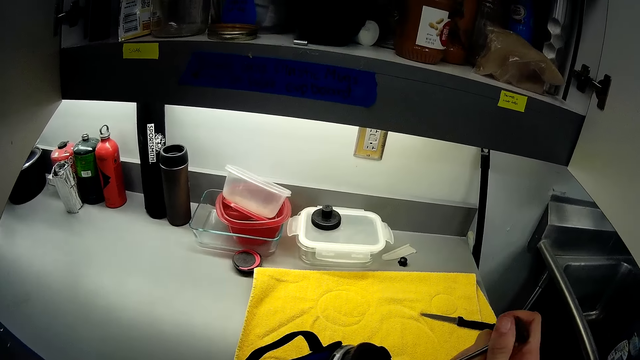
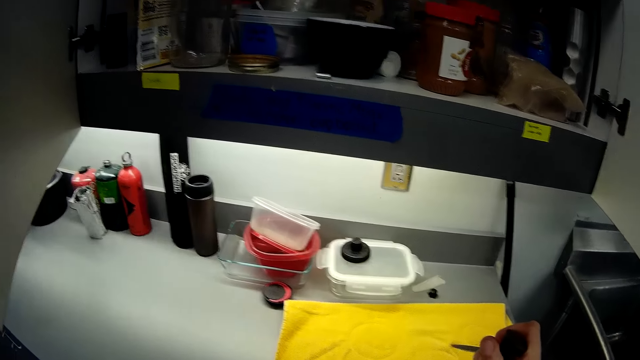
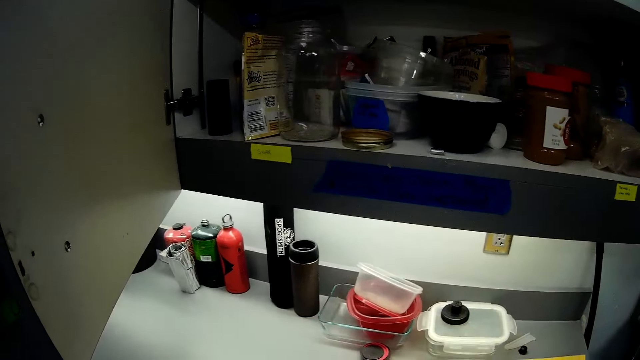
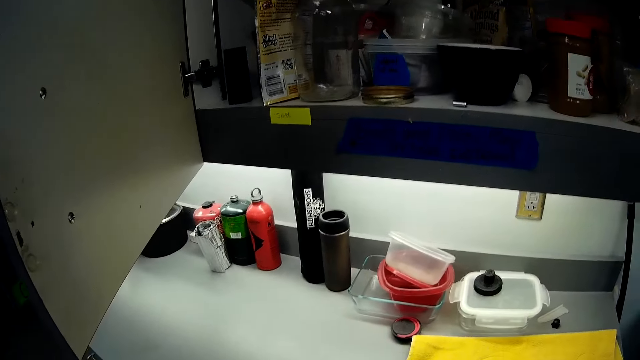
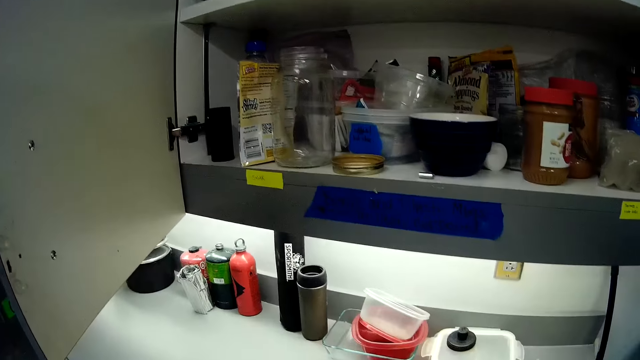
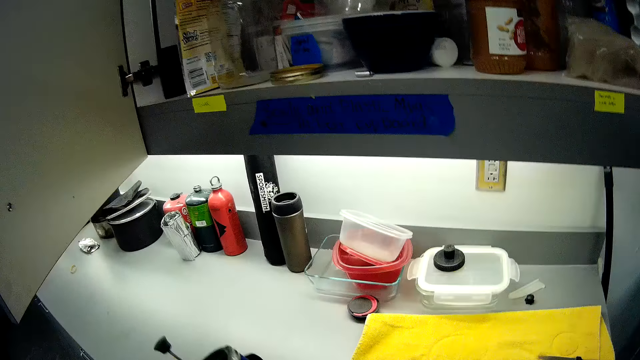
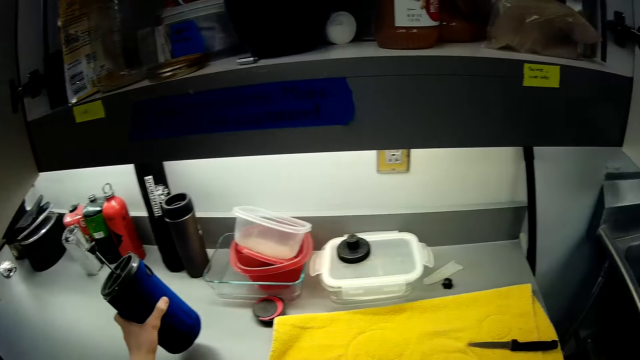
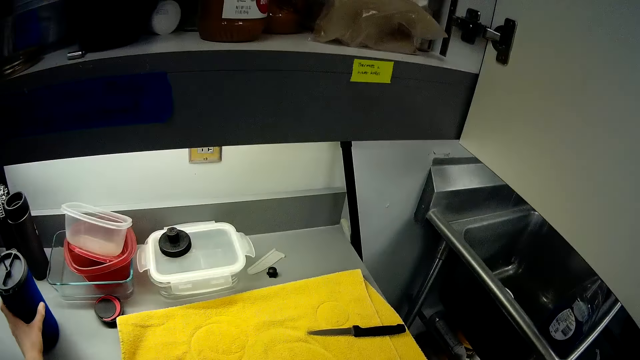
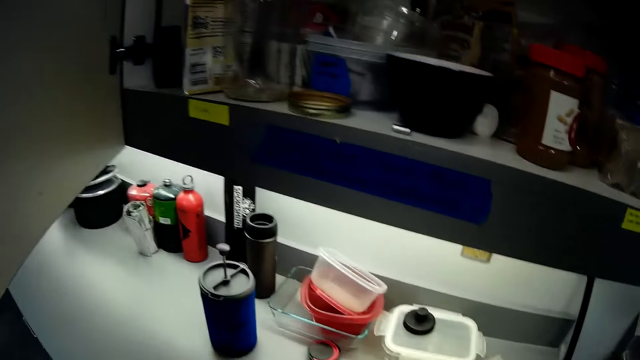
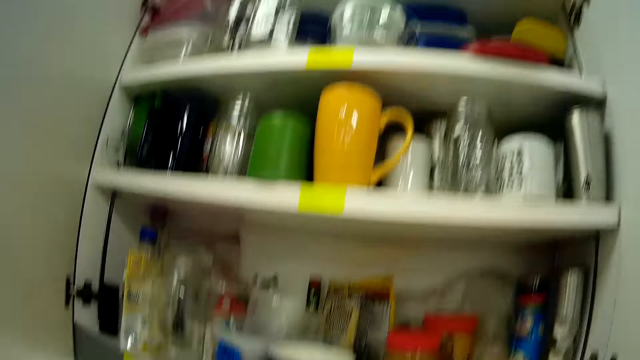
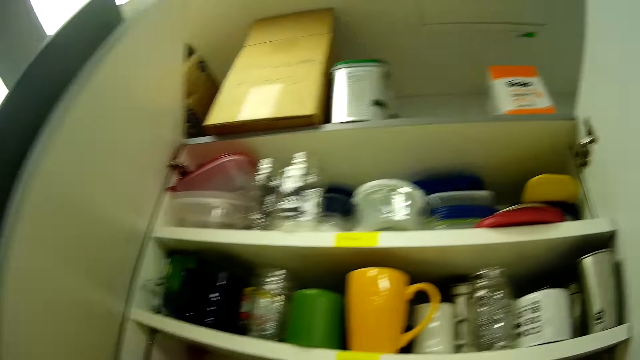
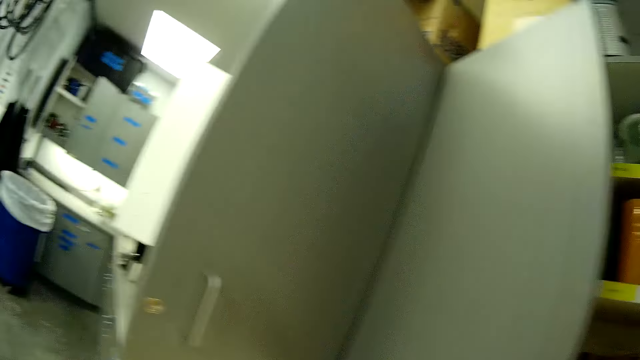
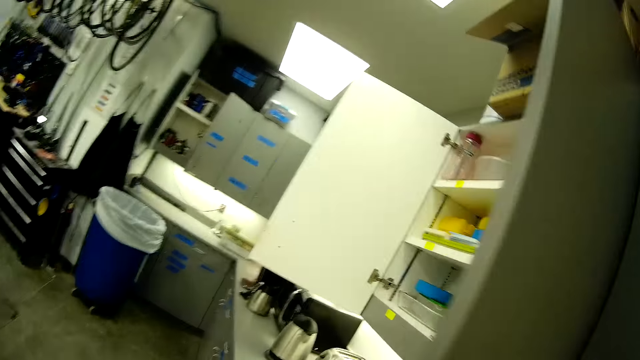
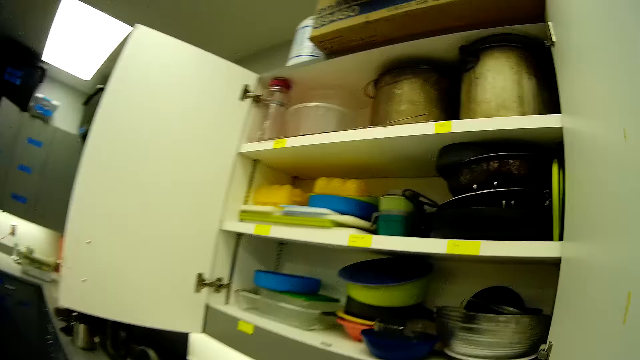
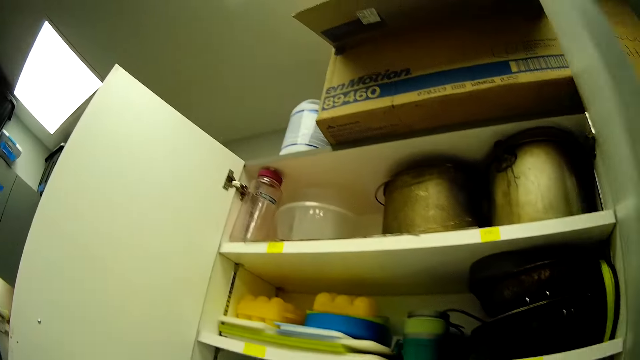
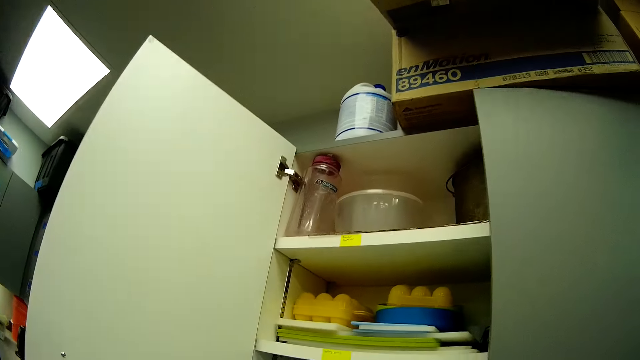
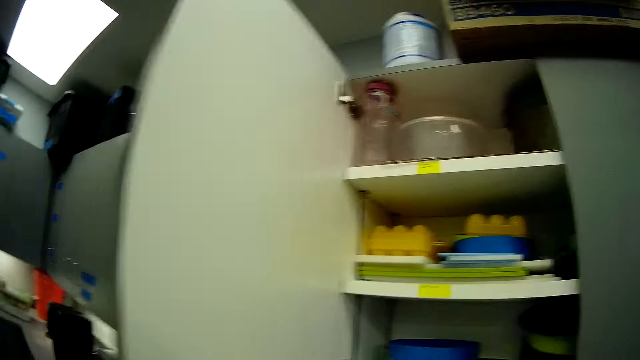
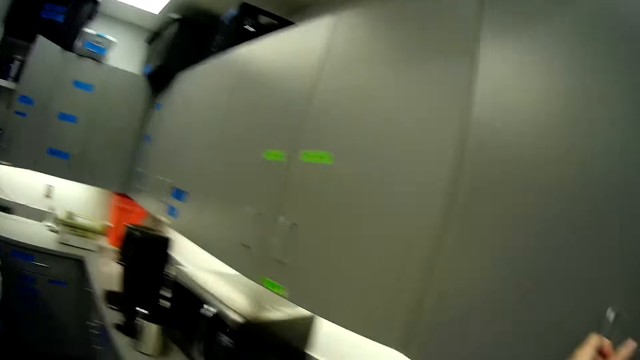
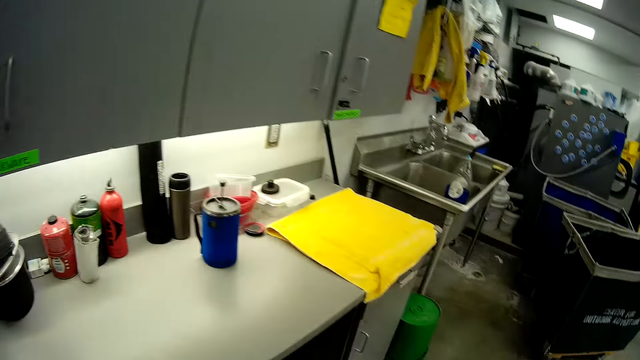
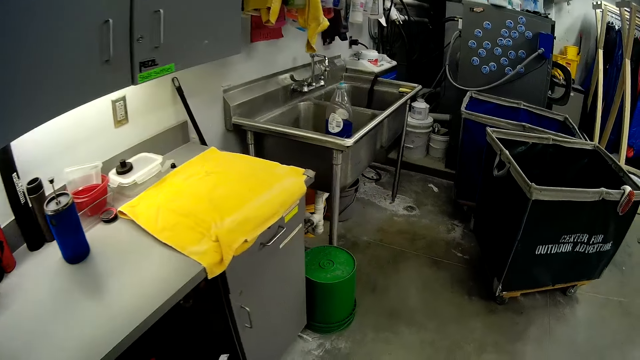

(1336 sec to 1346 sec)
The camera wearer drops the flask on the kitchen counter. They close the second cupboard.

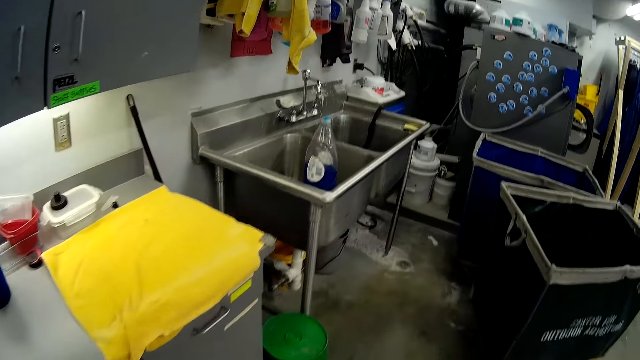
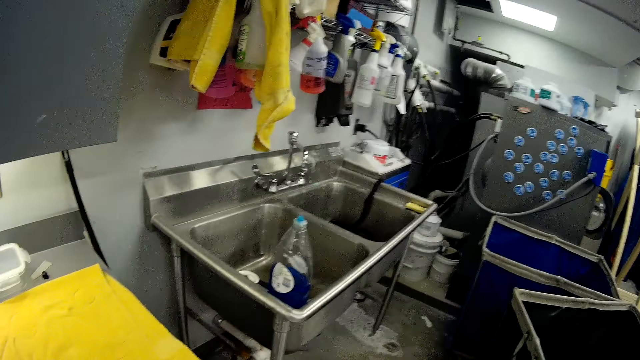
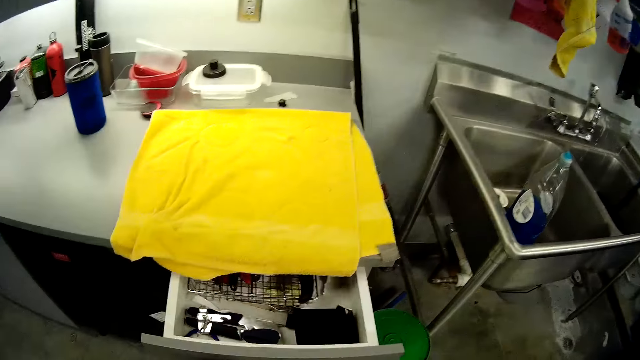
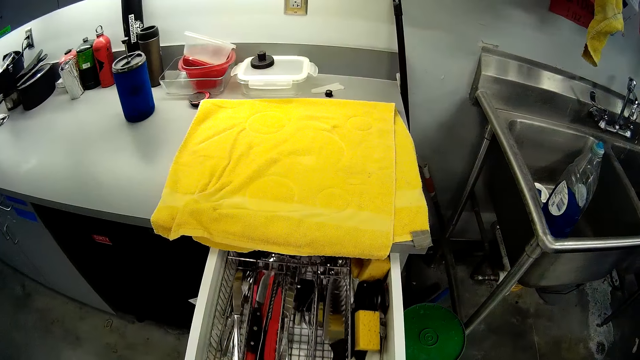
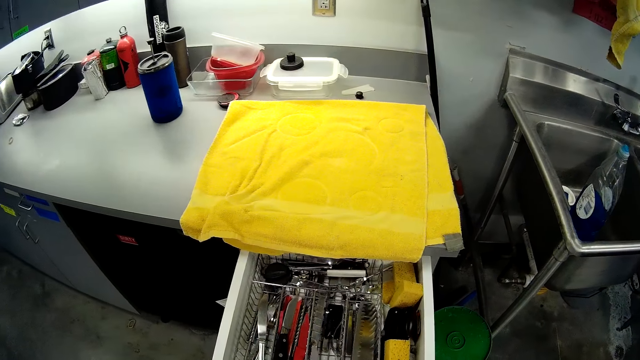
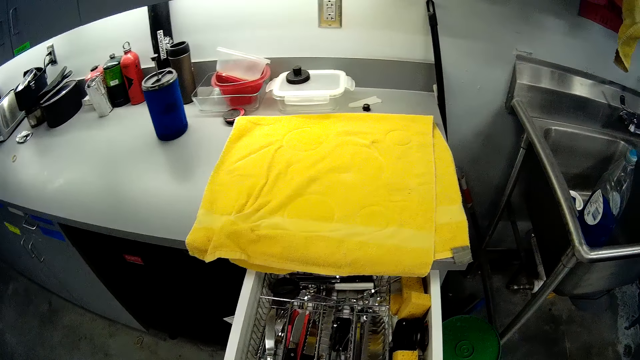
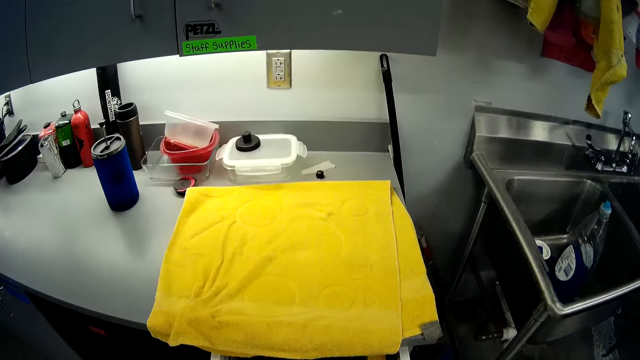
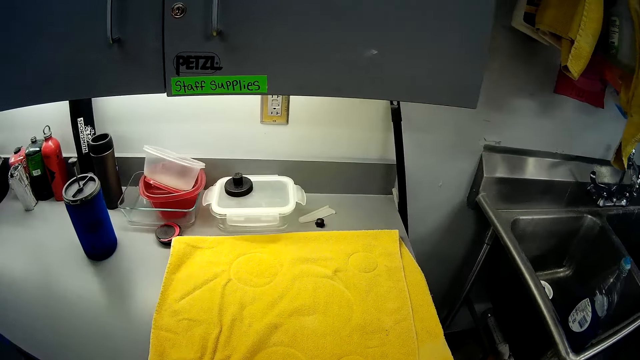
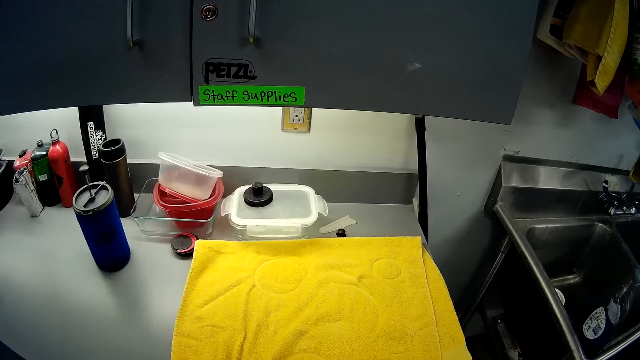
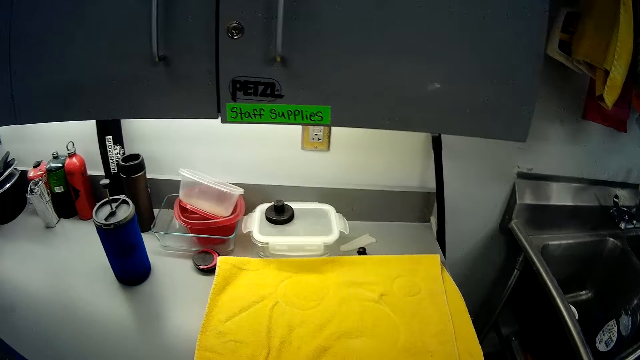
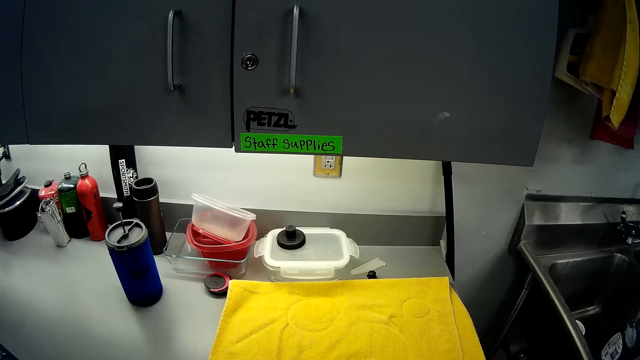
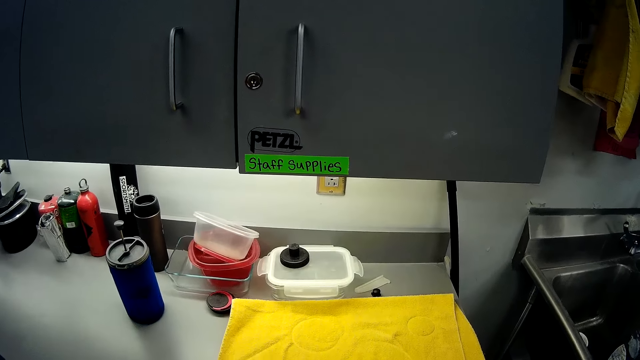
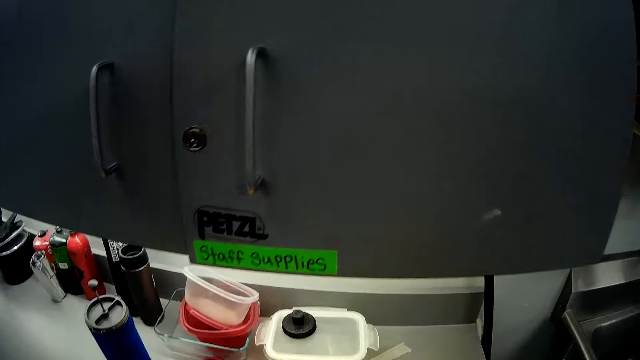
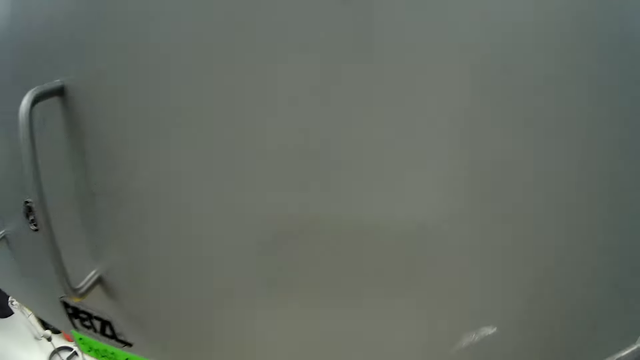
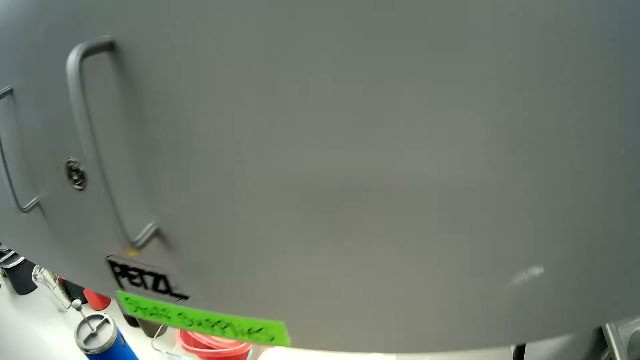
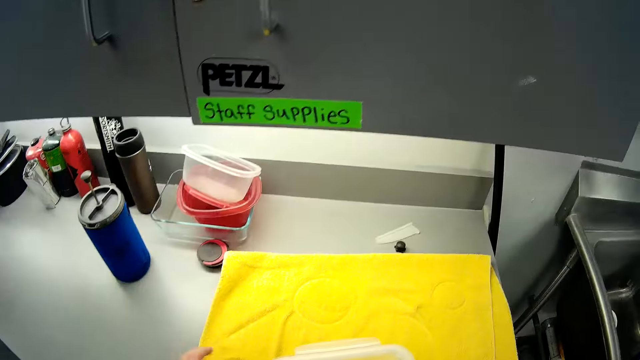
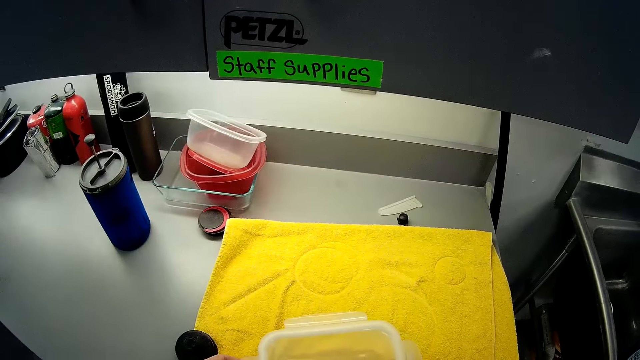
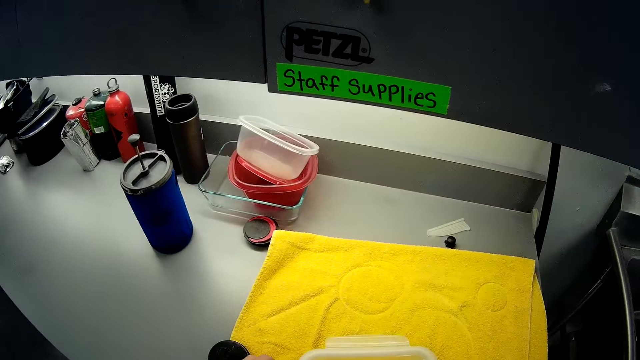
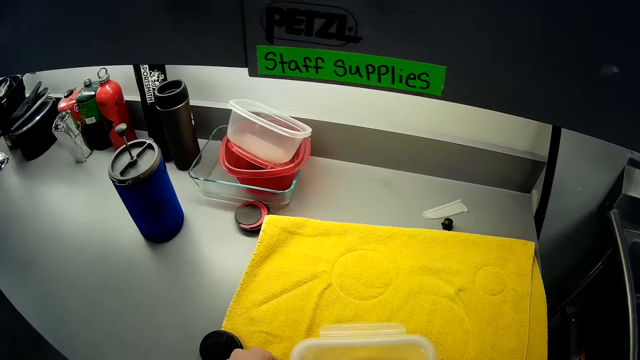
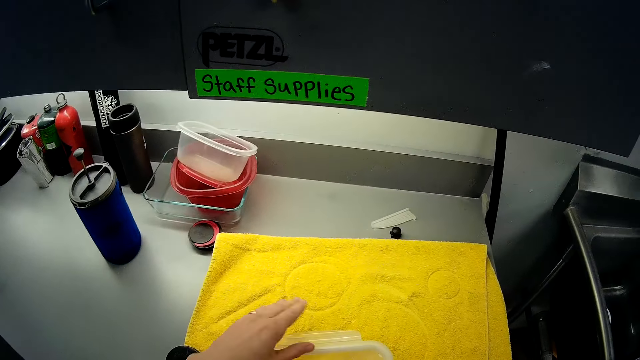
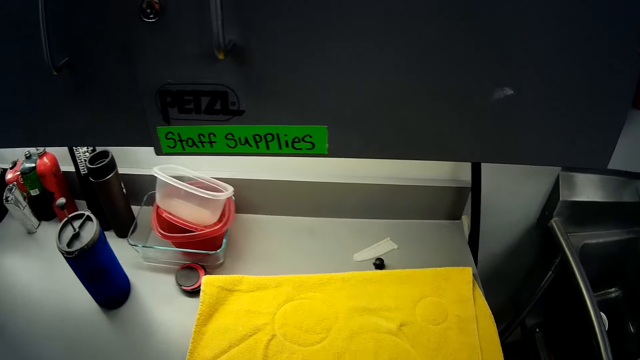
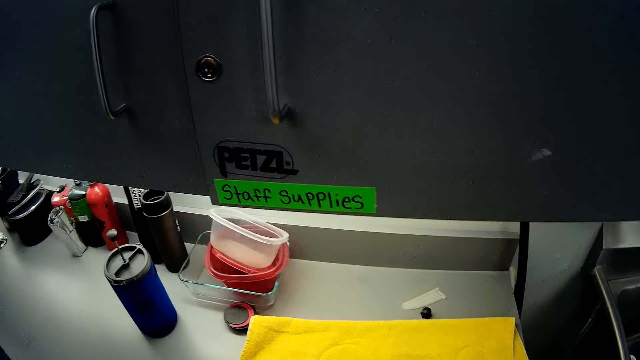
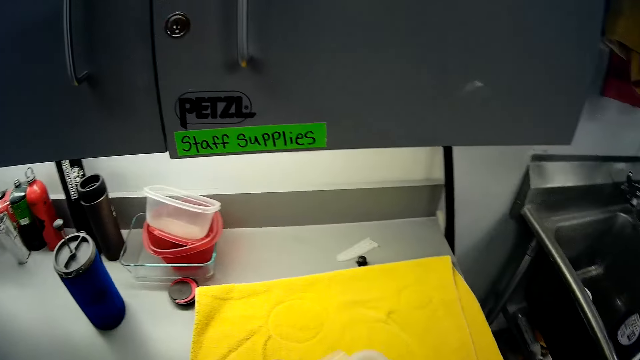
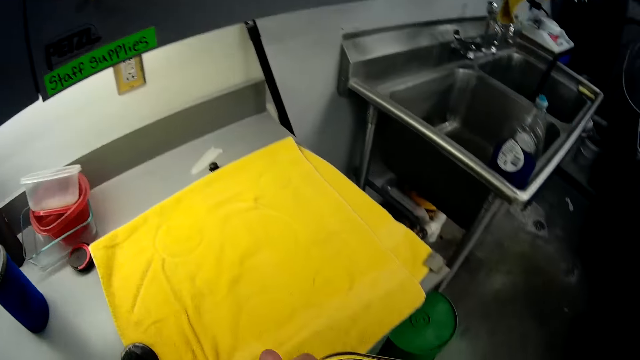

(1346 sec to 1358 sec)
The camera wearer opens a second drawer. They put the knife in the drawer and push the drawer. They carry a bowl.
